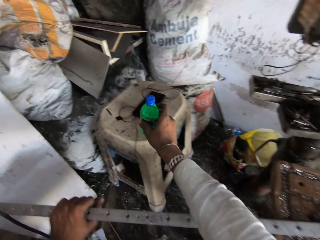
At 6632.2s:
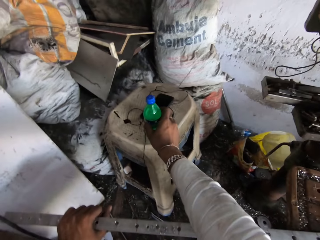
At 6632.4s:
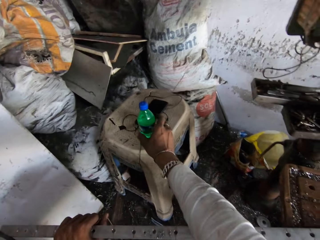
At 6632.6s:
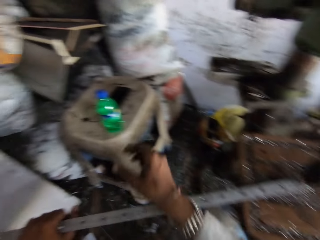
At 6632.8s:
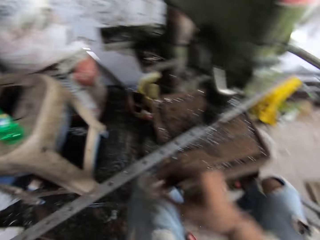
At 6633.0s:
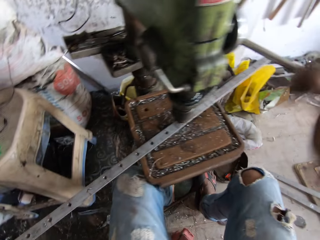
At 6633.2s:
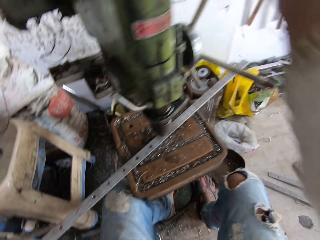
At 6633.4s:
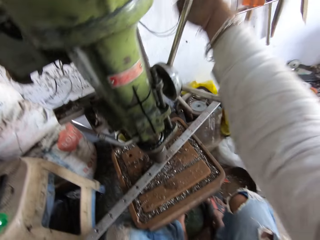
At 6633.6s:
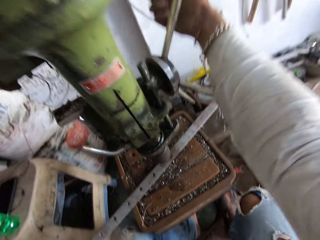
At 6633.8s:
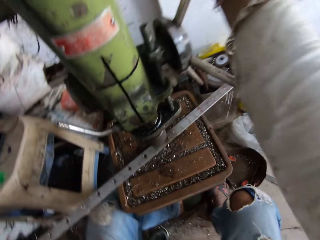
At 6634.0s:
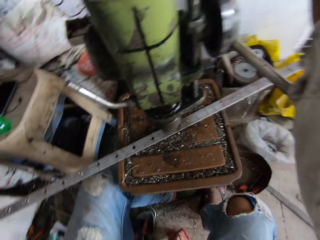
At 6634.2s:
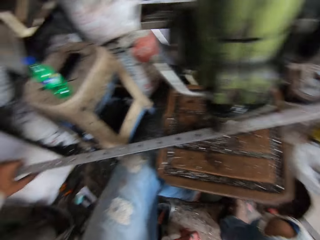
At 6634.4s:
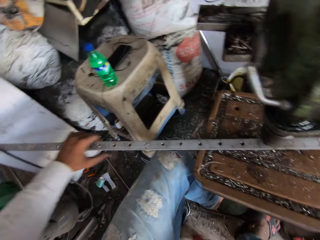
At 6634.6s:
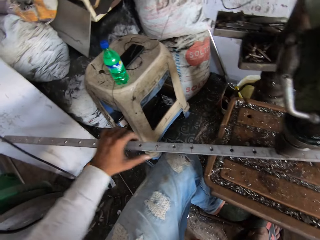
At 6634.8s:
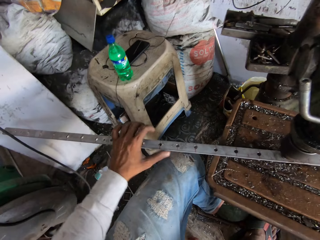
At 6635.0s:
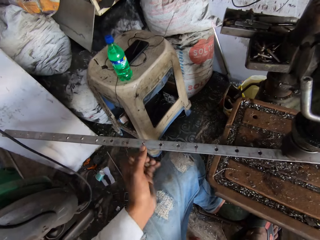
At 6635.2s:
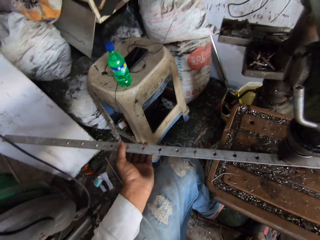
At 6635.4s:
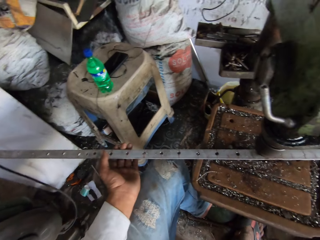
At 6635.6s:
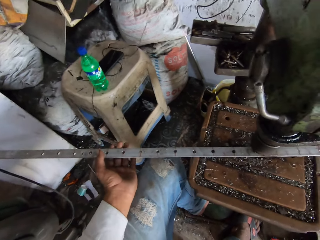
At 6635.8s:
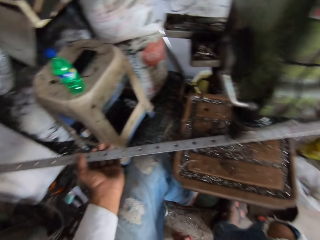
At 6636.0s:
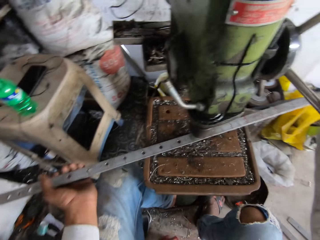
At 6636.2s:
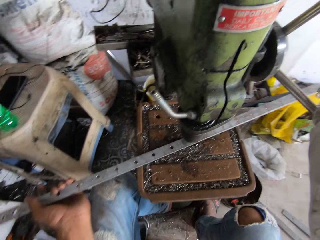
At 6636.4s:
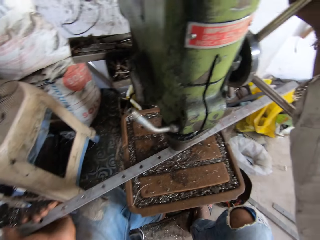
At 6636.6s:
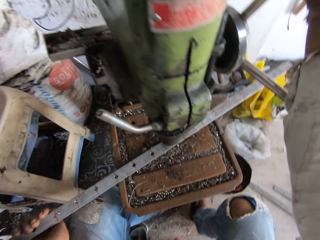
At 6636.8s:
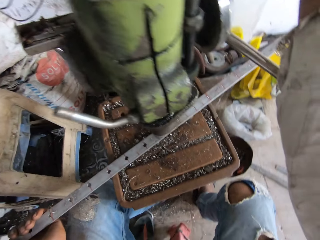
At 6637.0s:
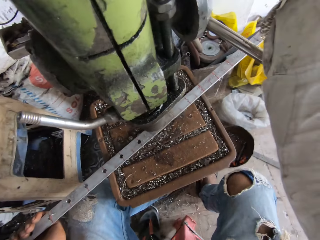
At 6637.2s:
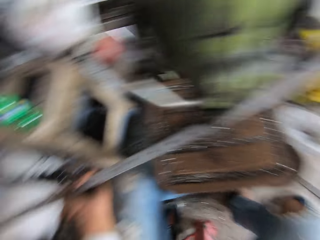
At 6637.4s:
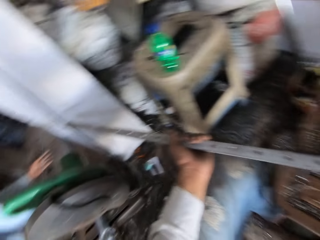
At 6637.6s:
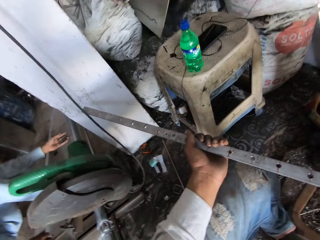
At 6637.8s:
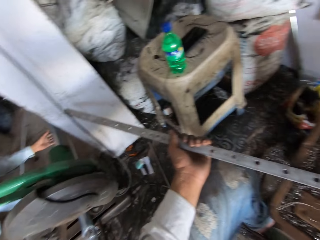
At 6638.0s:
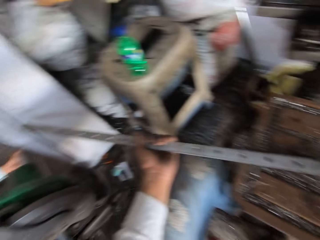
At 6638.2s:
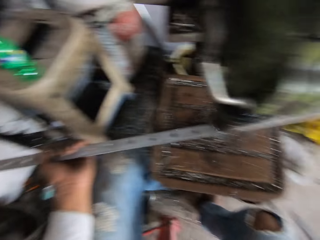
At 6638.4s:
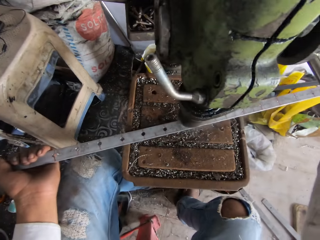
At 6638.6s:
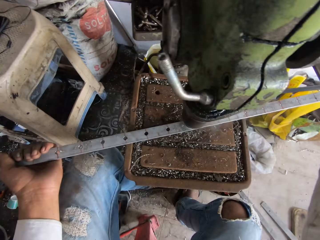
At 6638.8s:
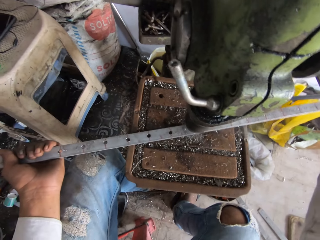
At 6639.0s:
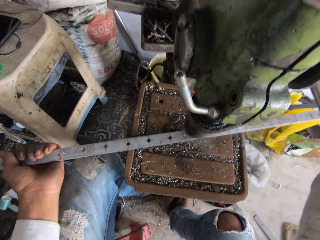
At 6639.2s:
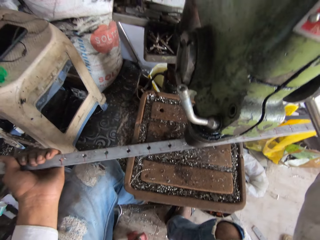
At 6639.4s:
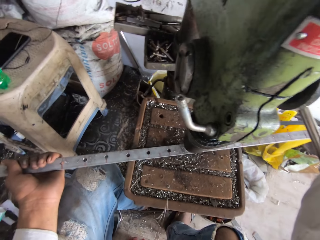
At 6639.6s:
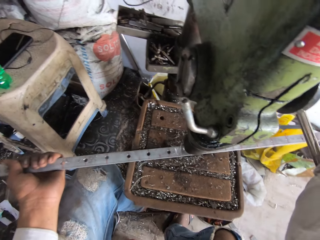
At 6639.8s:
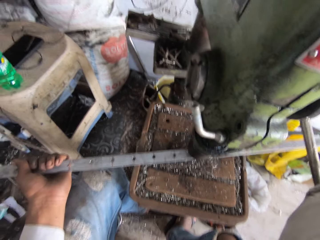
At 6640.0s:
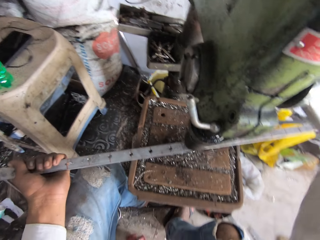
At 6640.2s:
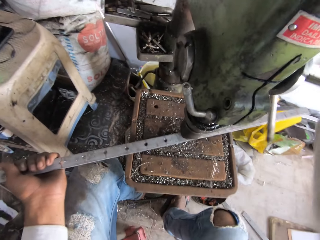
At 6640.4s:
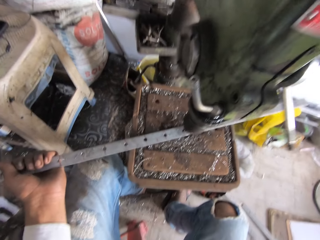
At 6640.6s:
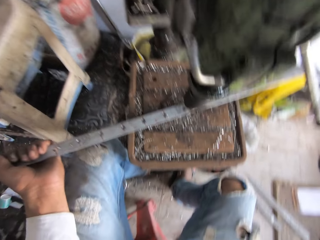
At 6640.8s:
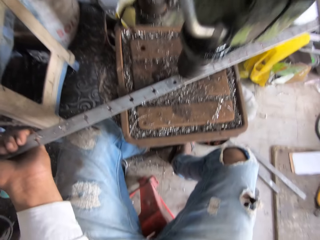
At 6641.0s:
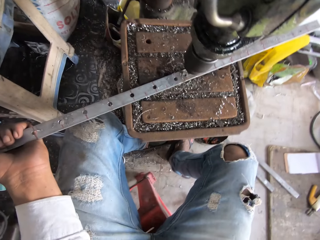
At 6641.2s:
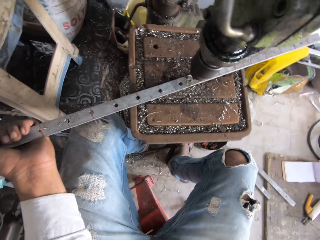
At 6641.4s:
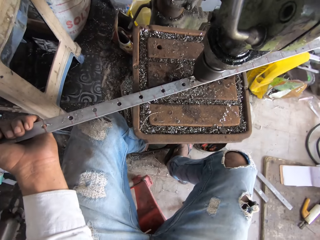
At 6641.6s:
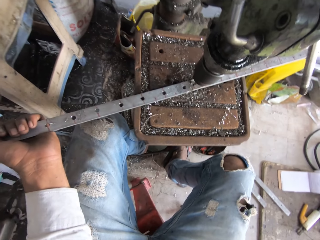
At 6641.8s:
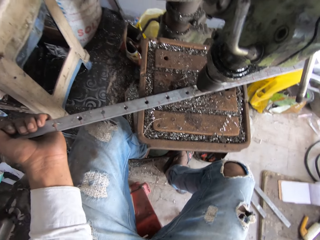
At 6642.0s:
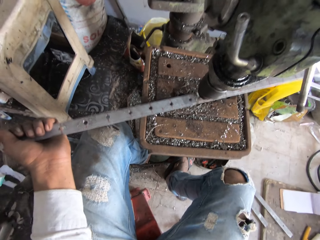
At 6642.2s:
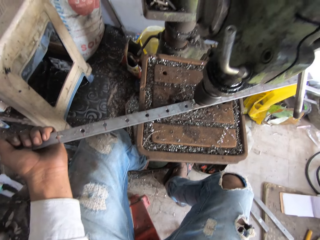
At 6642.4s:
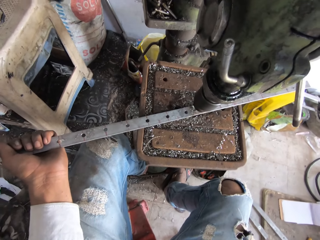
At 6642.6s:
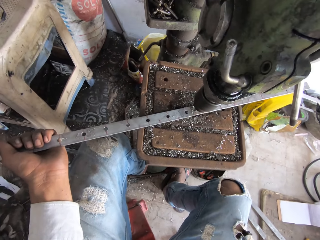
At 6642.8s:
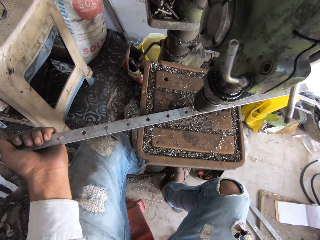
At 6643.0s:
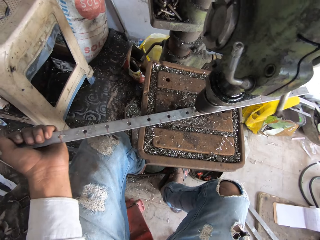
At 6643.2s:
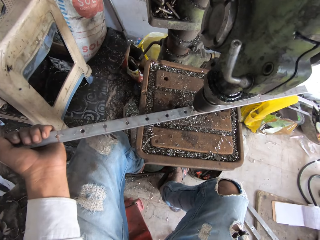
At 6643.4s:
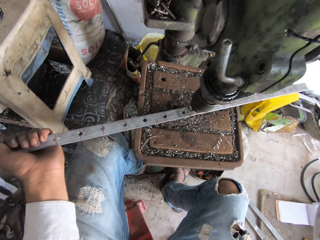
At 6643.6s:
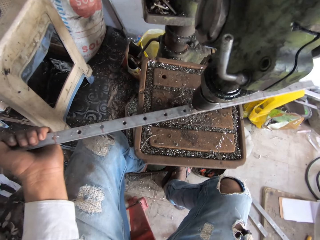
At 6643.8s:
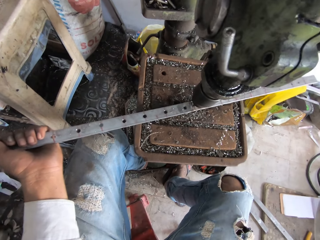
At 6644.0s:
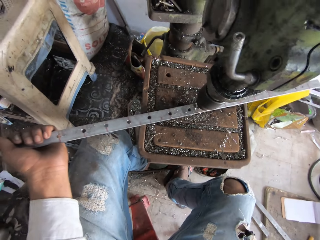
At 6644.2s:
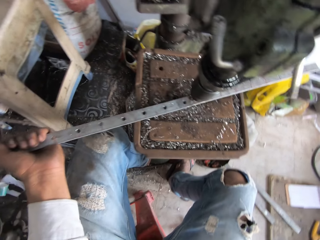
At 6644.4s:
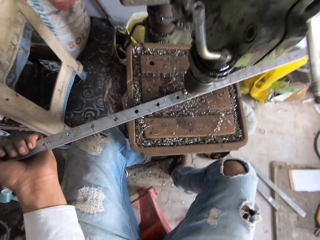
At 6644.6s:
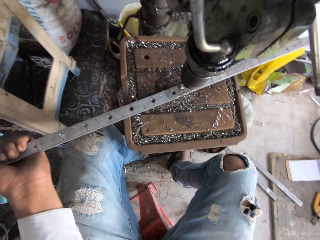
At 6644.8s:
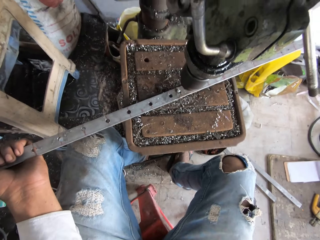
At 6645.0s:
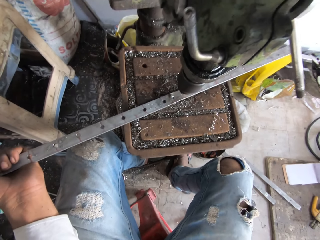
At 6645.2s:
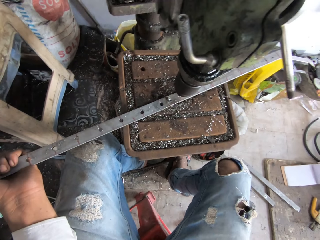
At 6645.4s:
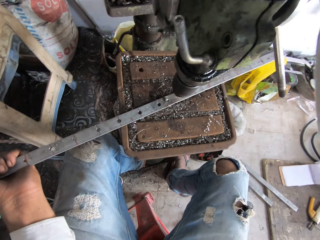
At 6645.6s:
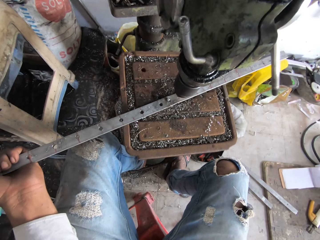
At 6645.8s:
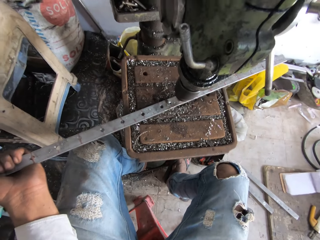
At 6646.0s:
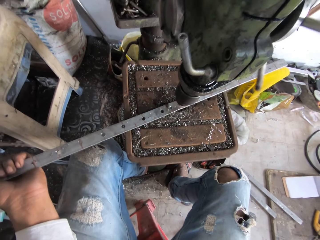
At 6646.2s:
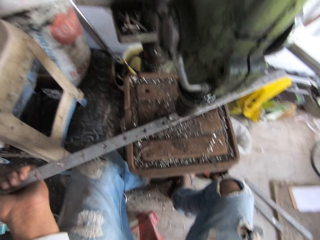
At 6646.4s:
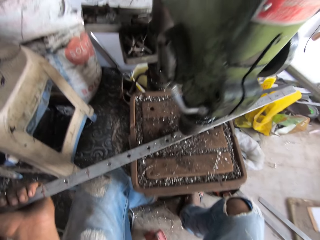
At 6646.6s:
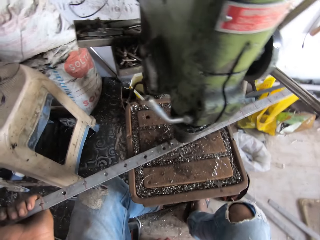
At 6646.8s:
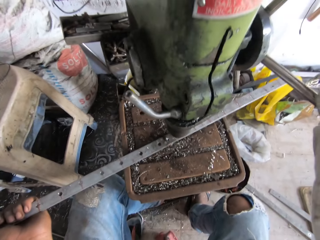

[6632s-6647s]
The camera wearer puts aside the water bottle on a chair. They adjust the drilling machine. They drill a hole in a metal with the sheet metal punching machine. They rotate the handle of the sheet metal punching machine. They move the metal sheet. They adjust the drilling machine. They drill a hole in the metal with the sheet metal punching machine.

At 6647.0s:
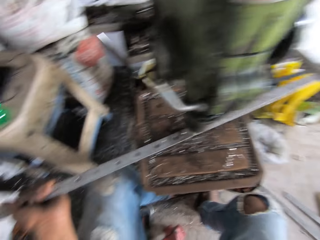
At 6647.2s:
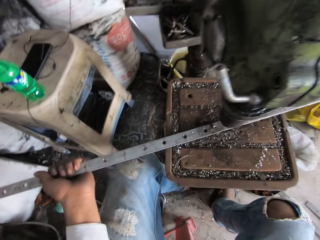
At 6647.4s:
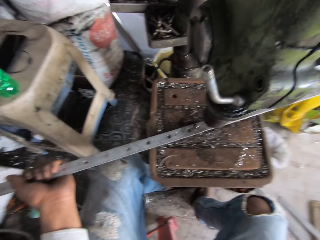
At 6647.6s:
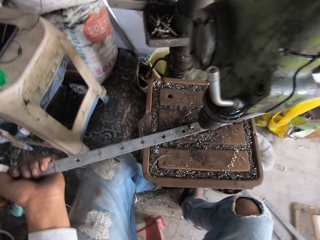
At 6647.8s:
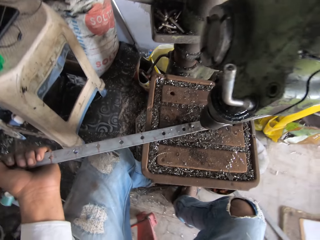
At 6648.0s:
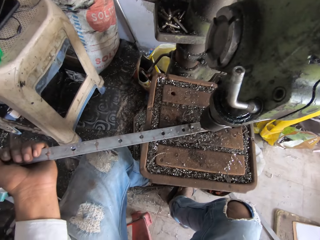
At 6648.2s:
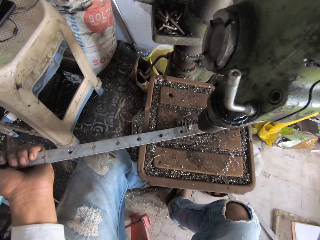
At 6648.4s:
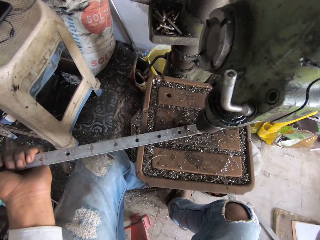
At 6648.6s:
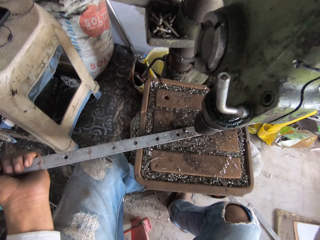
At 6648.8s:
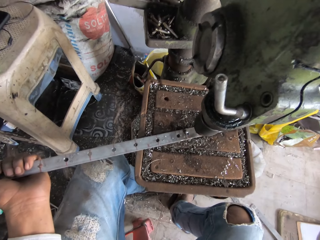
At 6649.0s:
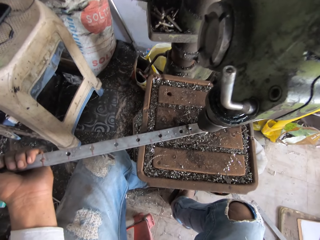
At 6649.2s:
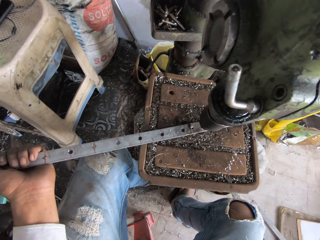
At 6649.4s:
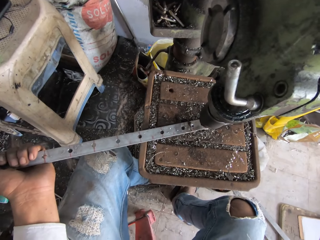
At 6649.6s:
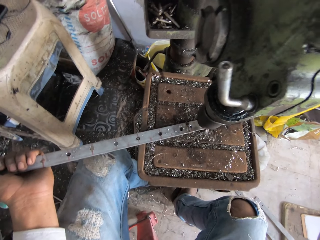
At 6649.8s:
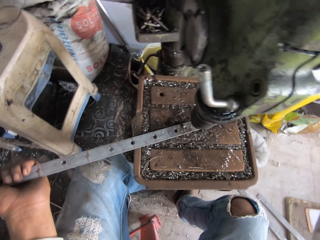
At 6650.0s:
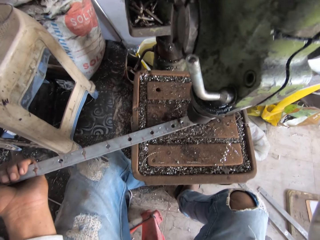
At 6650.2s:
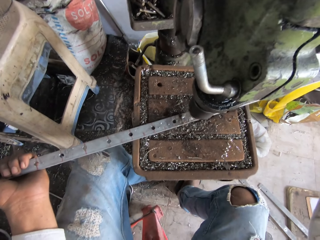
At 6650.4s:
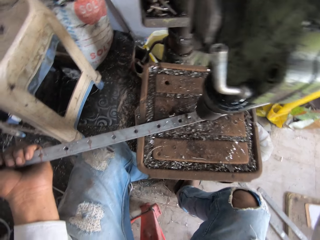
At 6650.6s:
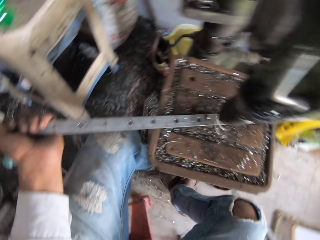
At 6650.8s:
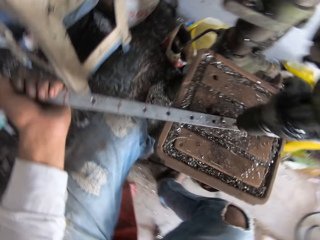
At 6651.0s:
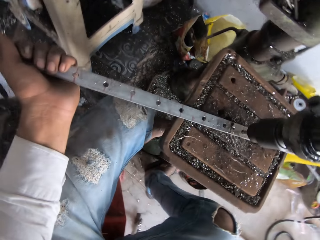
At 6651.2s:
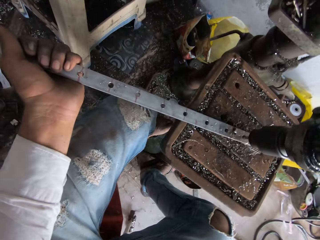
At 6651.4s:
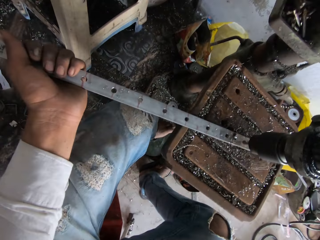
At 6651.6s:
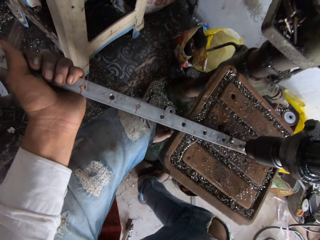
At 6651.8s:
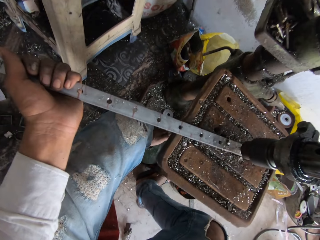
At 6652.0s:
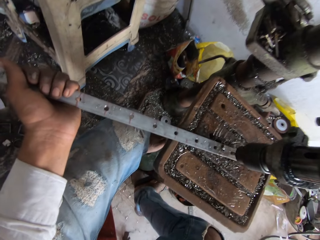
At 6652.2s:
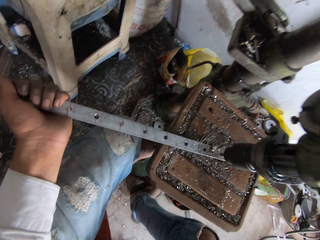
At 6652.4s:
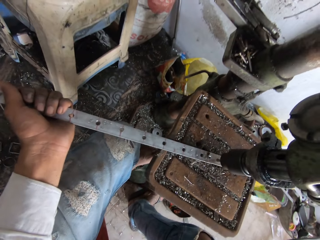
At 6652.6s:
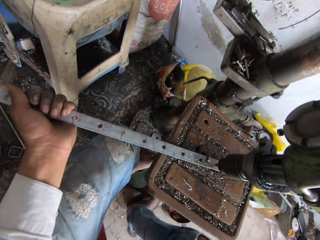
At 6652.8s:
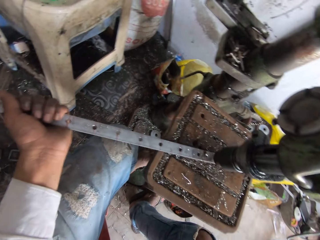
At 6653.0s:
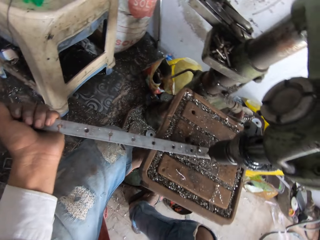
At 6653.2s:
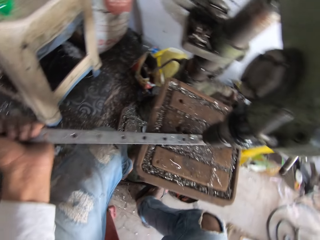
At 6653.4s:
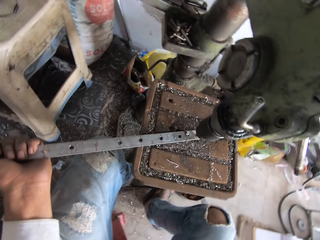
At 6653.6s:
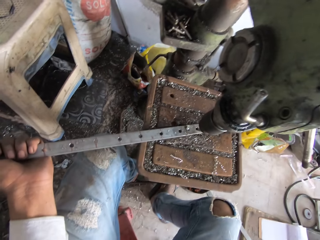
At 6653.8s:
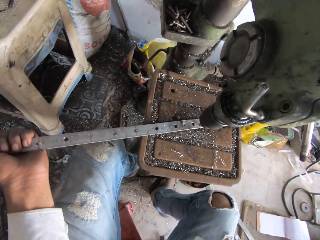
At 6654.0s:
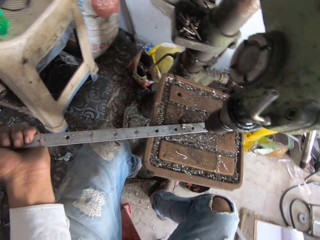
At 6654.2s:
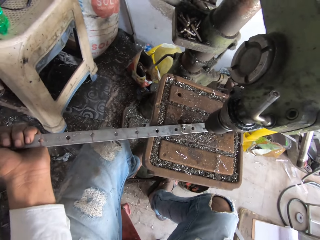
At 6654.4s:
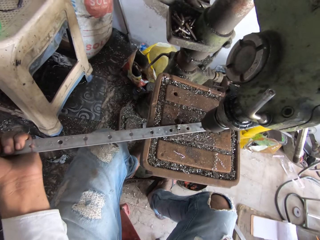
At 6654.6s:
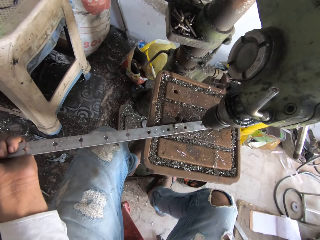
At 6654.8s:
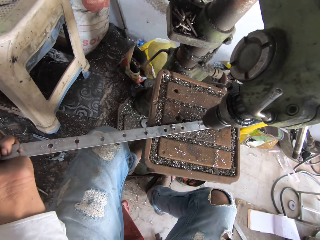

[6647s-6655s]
The camera wearer moves the metal sheet.
